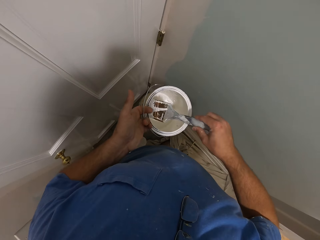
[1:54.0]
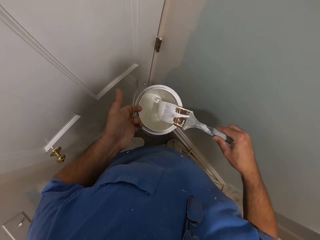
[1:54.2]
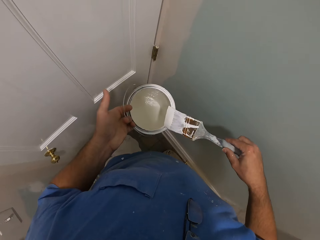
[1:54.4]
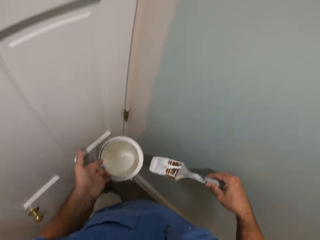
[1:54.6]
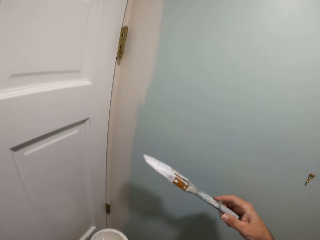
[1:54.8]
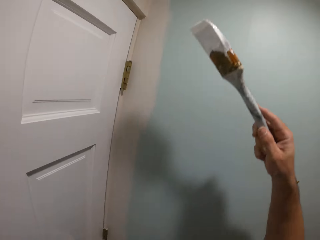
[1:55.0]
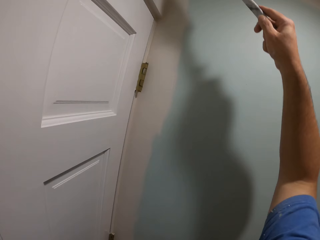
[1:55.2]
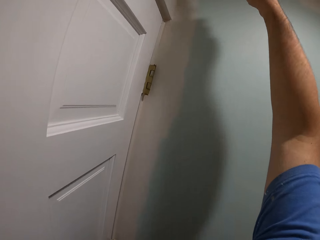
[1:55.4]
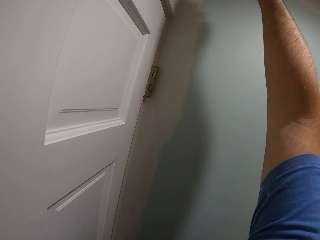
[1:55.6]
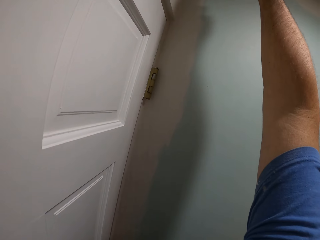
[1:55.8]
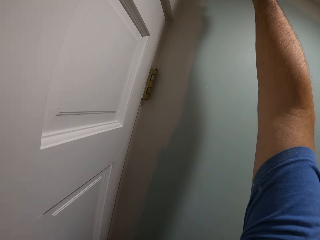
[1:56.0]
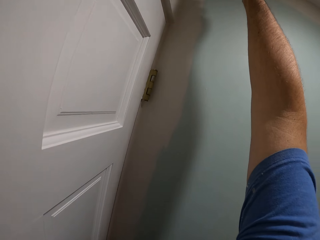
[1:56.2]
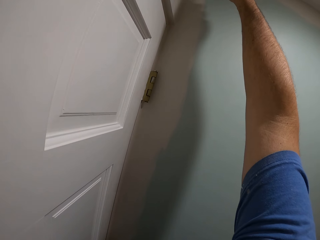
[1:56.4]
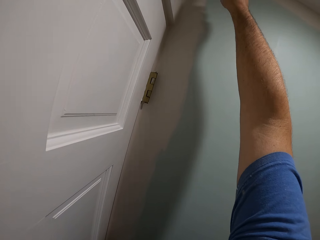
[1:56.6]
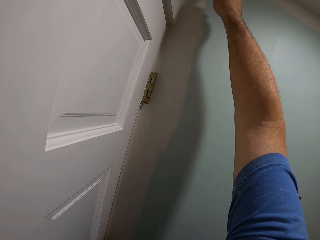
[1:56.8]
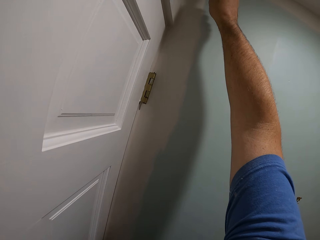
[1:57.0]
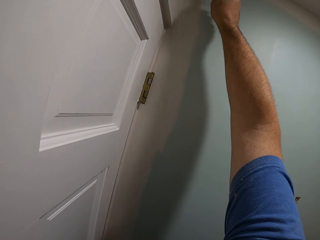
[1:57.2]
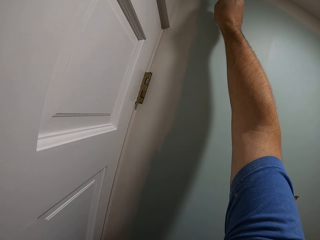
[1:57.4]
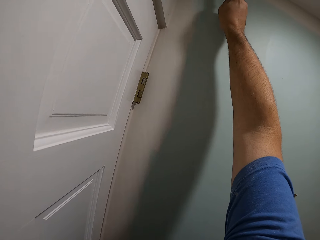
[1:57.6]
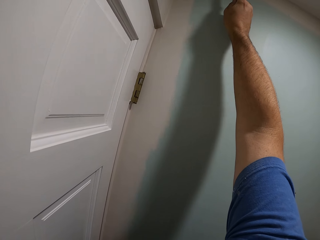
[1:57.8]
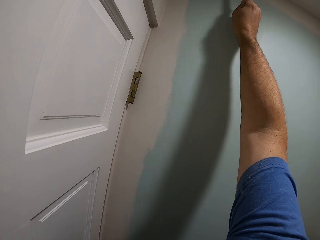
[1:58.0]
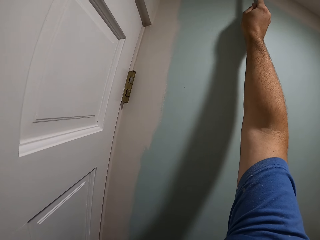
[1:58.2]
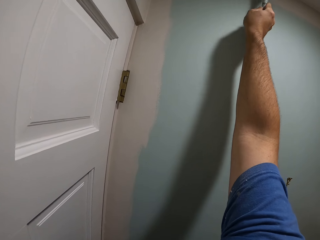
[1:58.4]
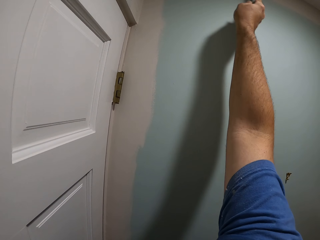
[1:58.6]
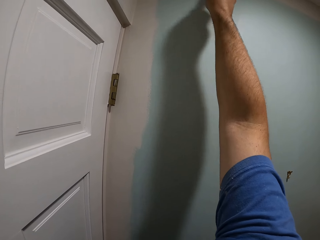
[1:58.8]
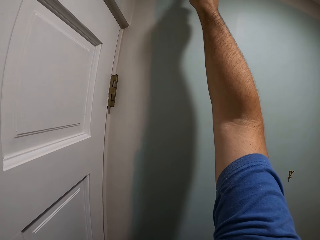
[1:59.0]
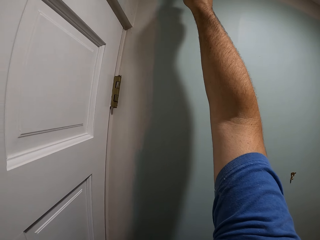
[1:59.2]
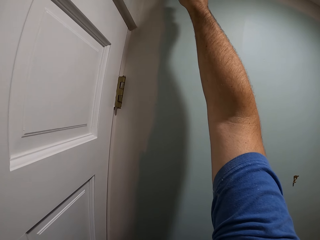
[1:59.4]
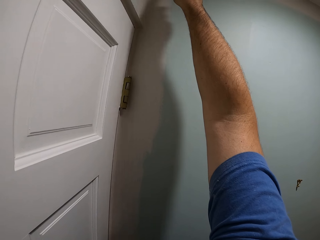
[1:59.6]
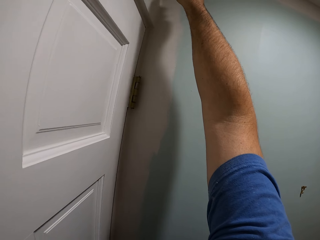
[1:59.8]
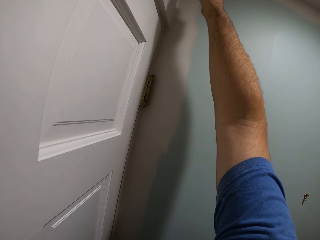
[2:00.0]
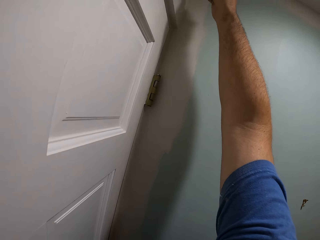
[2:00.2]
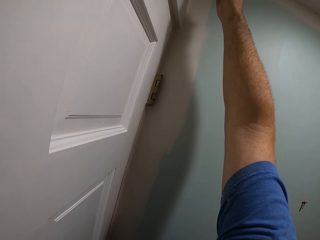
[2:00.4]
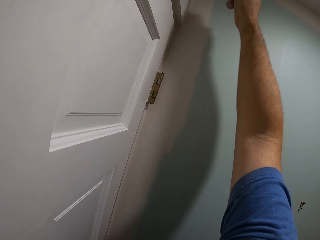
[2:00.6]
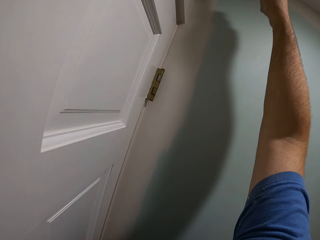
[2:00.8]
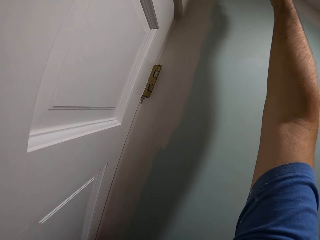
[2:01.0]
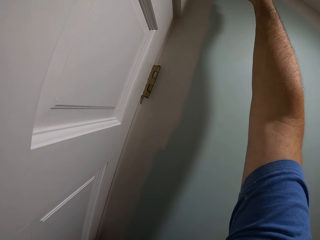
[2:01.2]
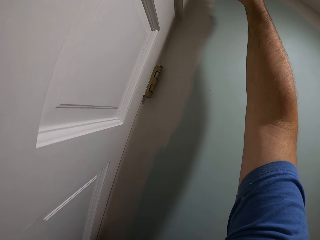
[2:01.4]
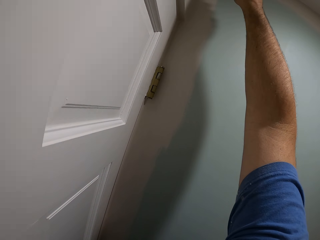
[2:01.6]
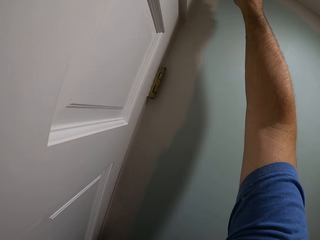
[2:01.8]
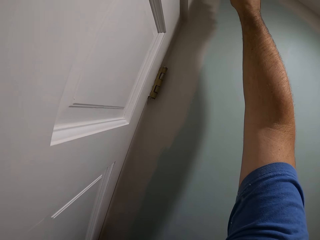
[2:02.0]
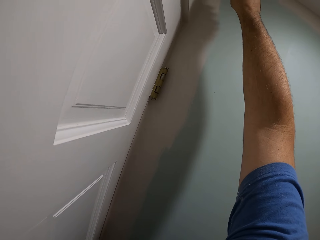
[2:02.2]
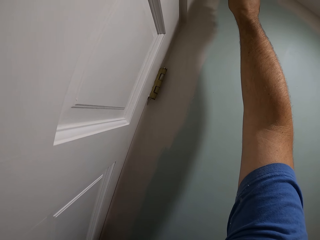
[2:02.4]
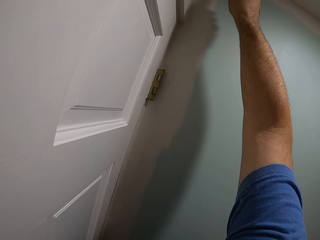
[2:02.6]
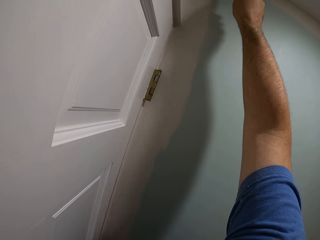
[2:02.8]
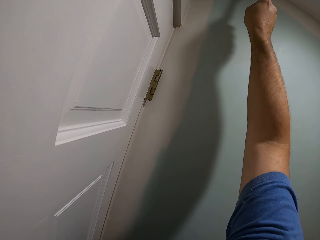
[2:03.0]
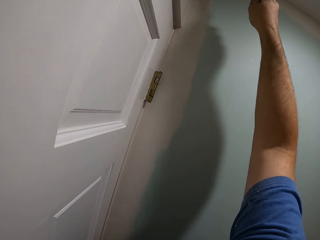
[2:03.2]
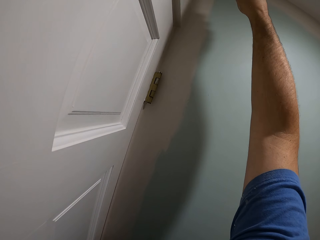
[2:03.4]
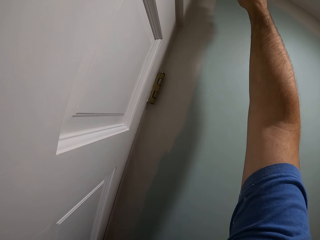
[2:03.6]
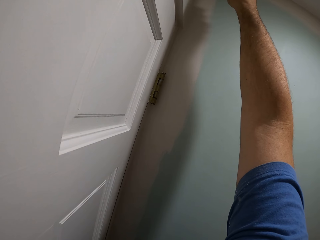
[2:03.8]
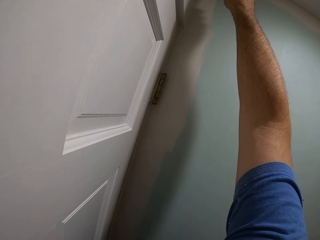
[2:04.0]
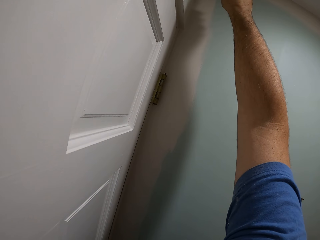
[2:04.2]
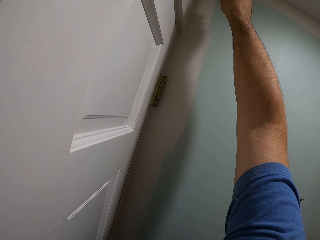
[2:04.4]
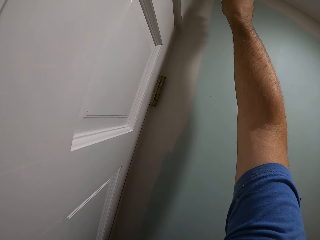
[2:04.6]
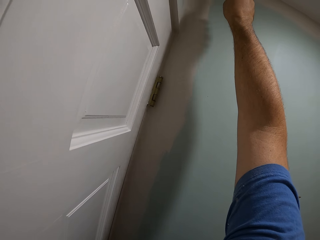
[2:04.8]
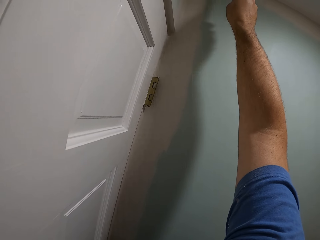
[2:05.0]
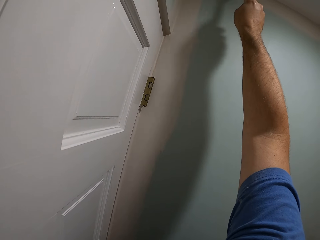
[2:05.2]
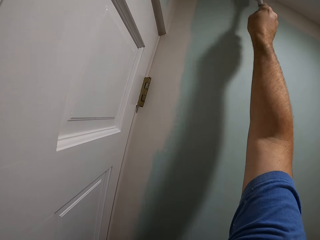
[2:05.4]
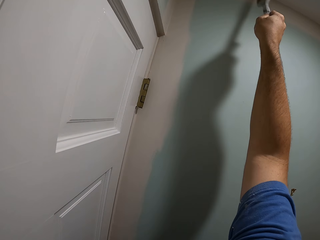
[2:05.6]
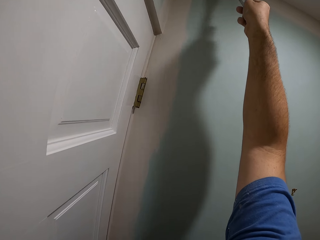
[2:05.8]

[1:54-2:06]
The camera wearer dips the paint brush into the paint bucket. They paint the ceiling of the house.

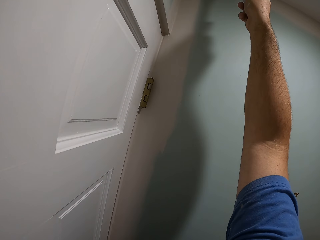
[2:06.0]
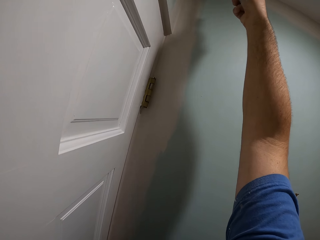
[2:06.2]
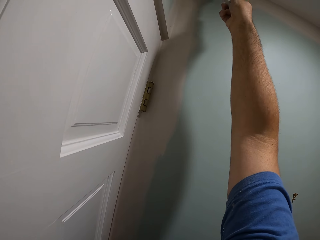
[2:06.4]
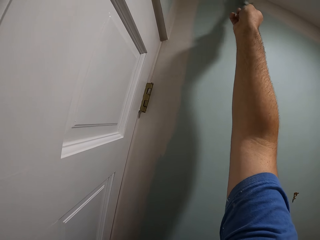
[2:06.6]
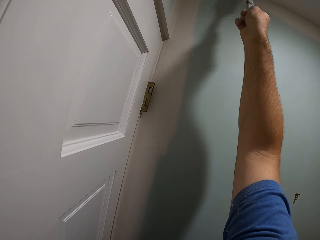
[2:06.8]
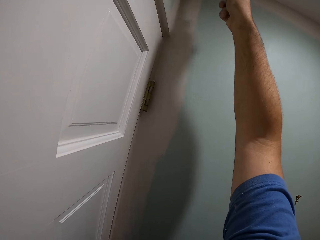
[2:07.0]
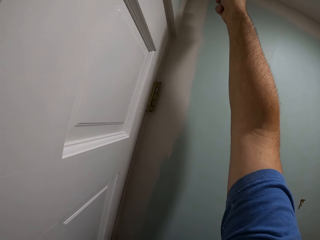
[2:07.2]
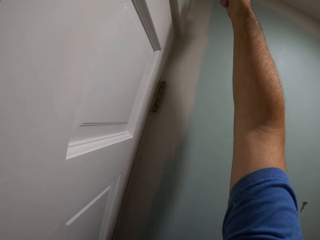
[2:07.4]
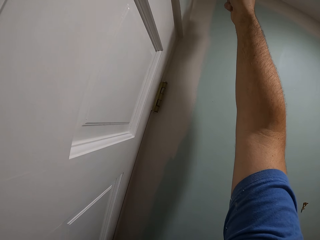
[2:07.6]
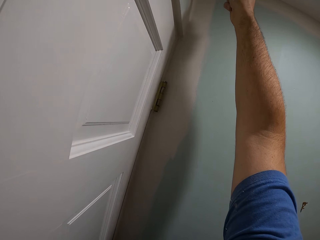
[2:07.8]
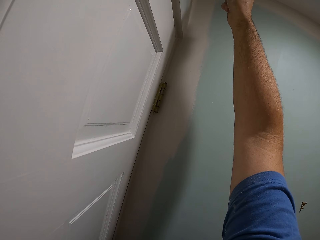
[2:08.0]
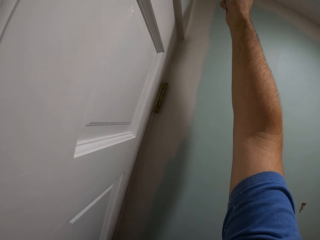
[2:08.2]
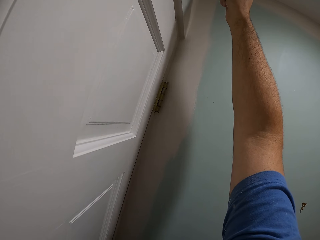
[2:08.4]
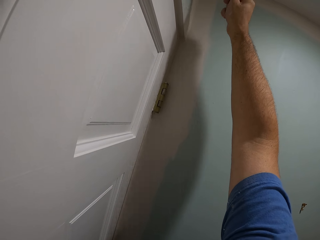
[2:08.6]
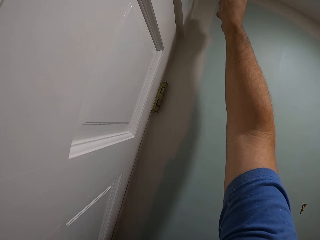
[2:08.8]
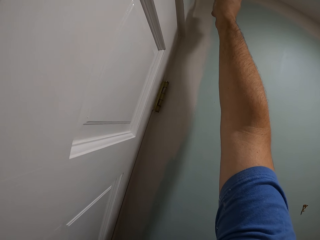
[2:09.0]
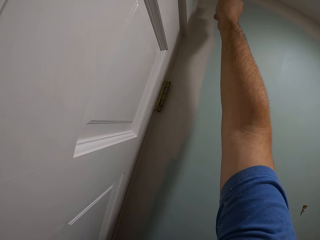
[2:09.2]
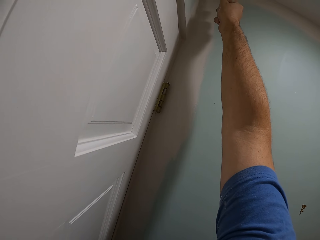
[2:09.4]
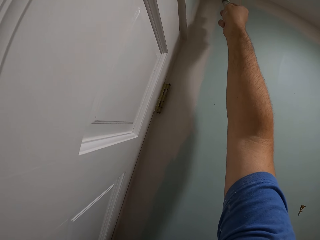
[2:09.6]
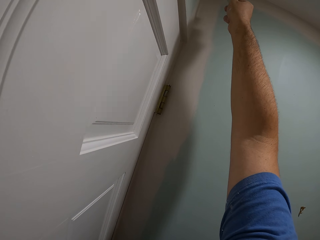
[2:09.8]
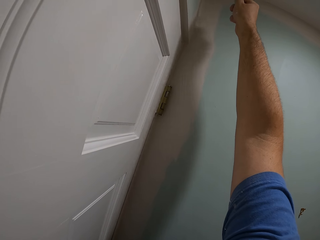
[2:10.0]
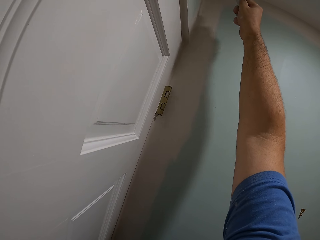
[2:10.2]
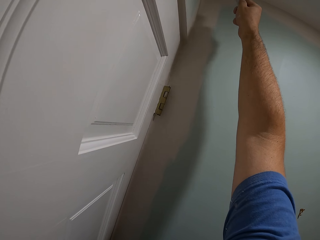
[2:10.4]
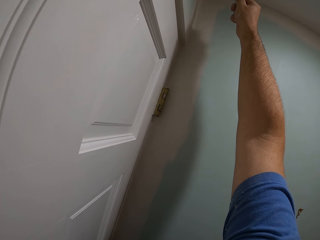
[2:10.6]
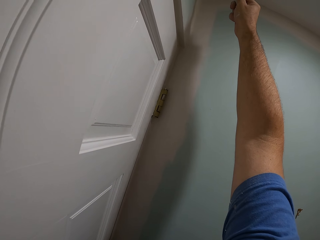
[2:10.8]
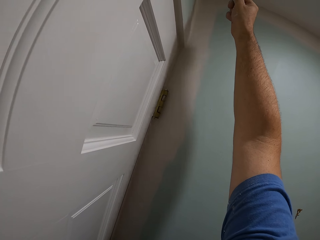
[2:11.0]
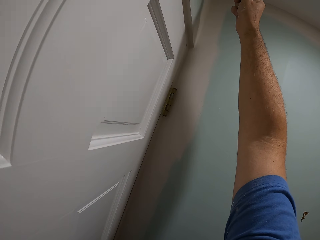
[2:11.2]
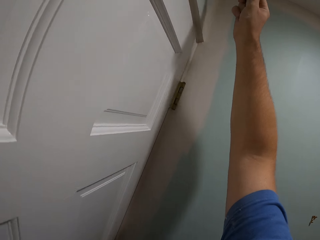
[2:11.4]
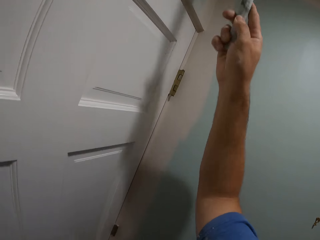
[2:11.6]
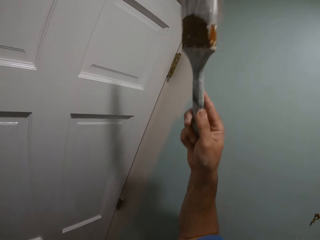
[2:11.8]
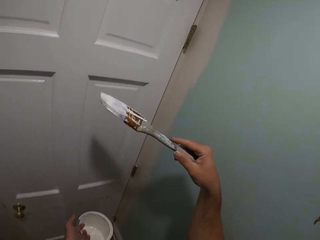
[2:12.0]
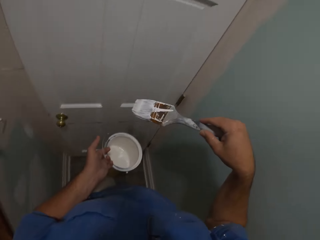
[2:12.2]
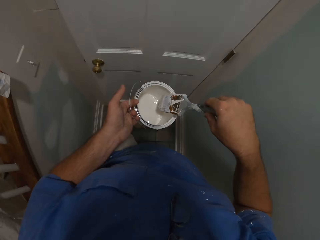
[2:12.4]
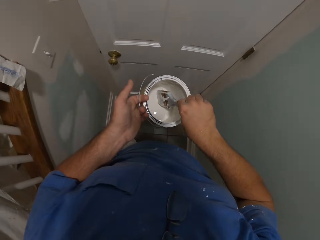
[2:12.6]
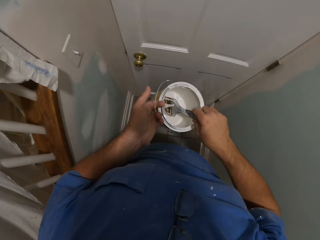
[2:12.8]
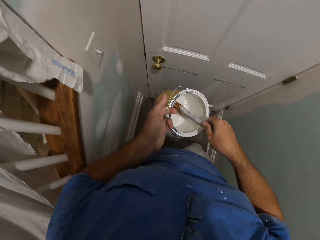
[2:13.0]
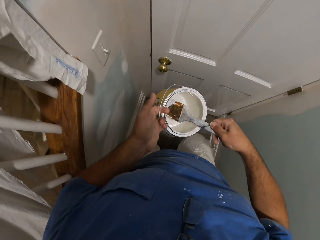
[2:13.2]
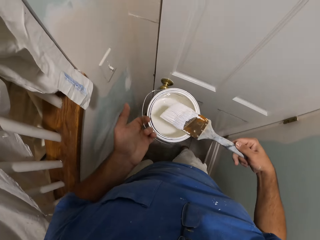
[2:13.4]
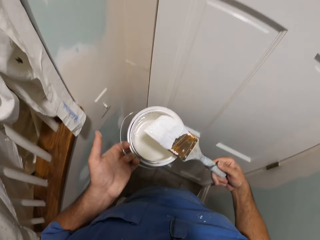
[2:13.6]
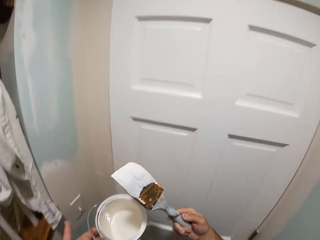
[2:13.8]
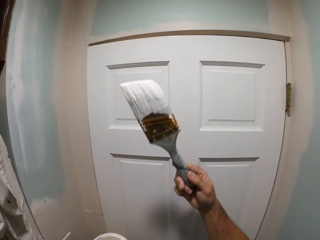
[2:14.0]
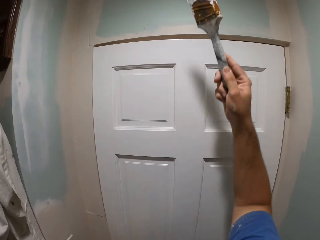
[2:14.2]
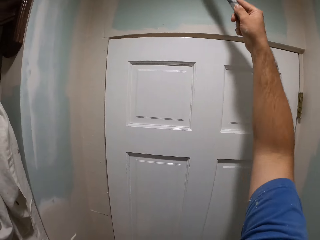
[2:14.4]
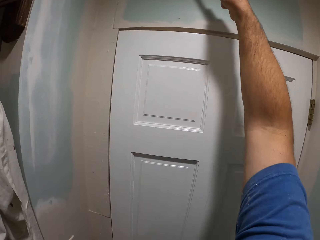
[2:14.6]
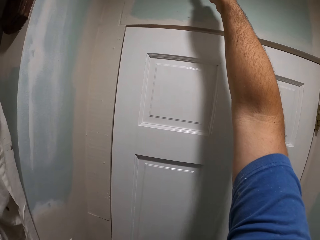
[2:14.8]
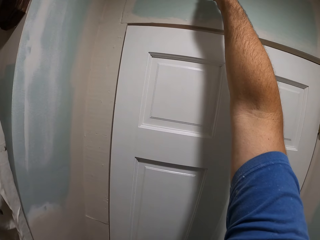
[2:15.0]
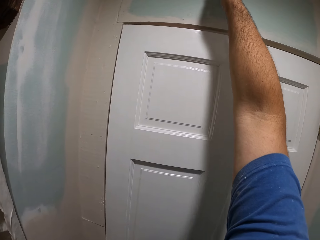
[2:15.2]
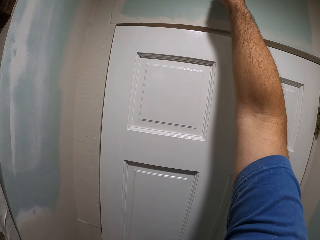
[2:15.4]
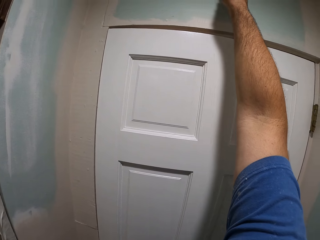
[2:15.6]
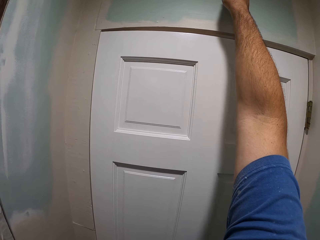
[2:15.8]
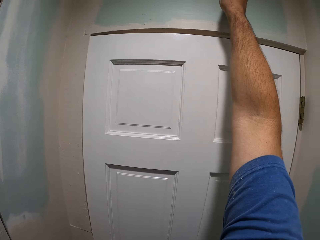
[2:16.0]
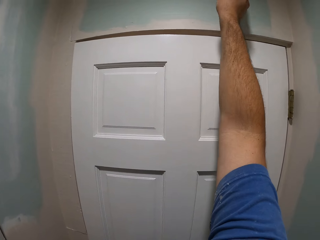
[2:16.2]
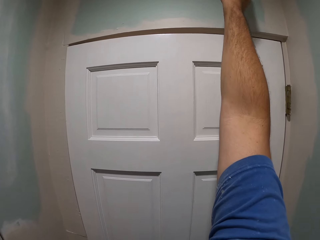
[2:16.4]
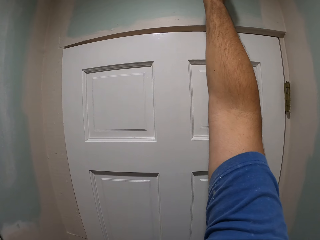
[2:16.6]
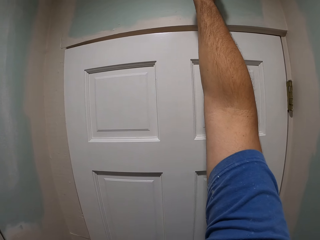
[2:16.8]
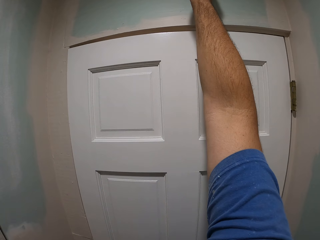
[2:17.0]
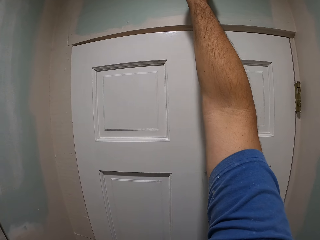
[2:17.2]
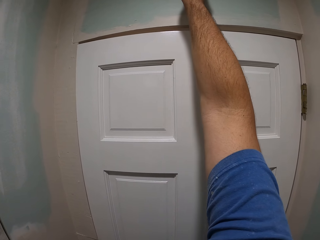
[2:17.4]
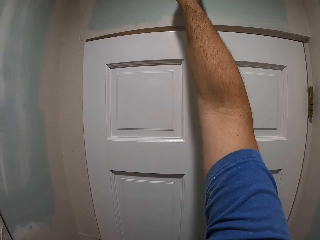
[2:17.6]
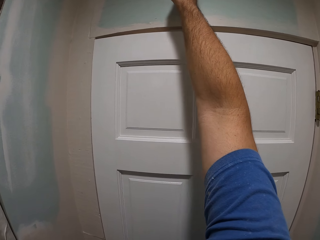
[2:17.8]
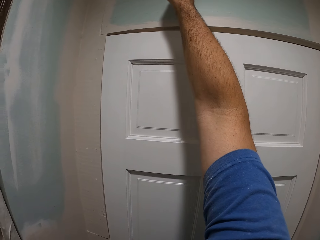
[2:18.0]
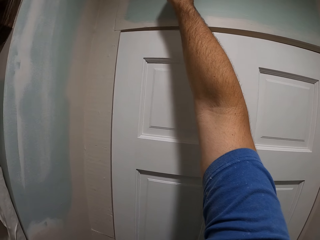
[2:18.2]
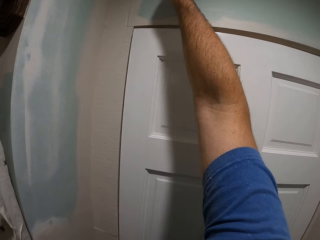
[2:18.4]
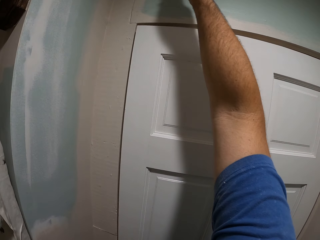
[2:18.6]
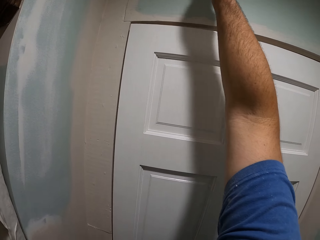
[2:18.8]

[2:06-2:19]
The camera wearer dips the paint brush into the paint bucket. They walk and paint the upper wall or the ceiling of the house.
